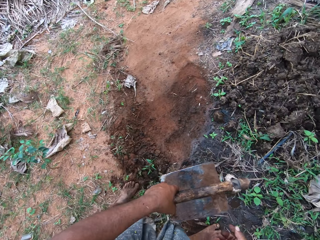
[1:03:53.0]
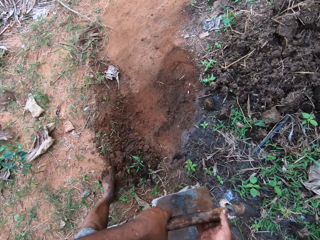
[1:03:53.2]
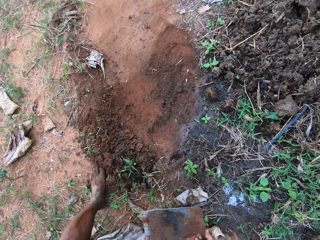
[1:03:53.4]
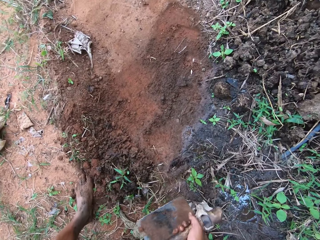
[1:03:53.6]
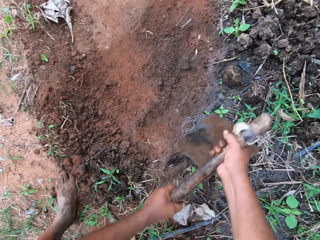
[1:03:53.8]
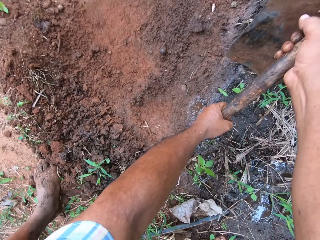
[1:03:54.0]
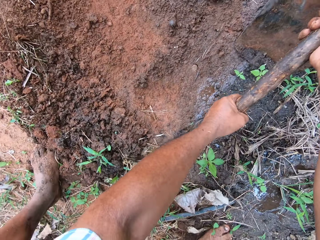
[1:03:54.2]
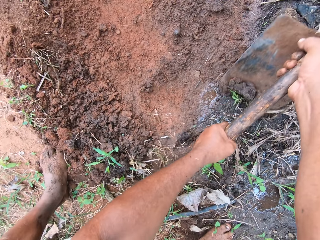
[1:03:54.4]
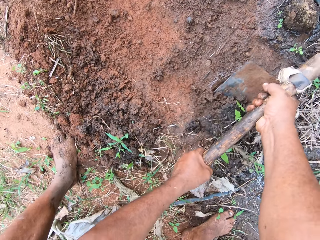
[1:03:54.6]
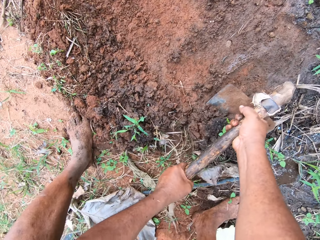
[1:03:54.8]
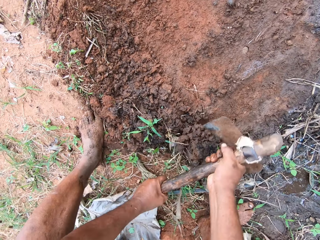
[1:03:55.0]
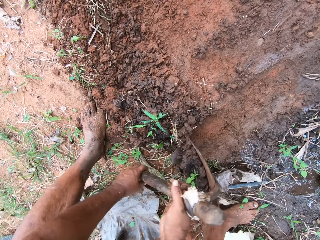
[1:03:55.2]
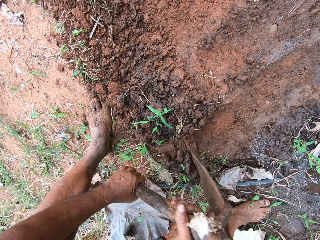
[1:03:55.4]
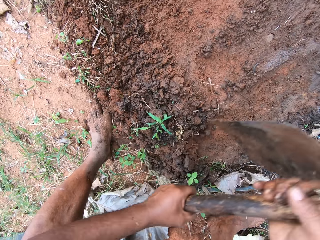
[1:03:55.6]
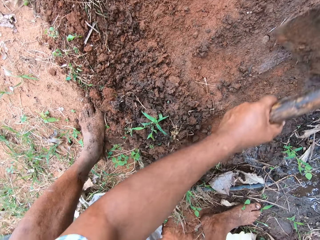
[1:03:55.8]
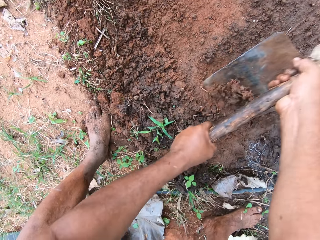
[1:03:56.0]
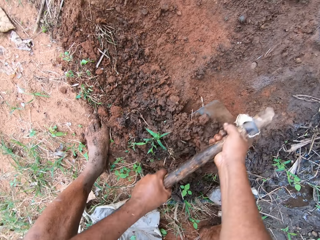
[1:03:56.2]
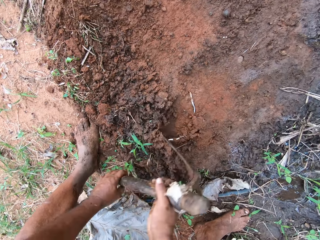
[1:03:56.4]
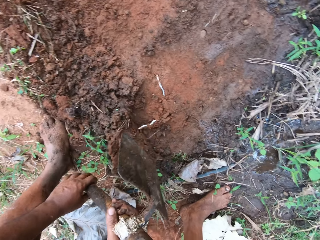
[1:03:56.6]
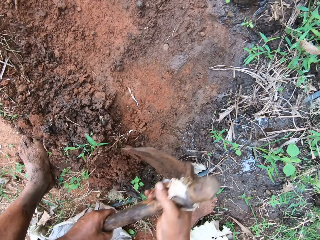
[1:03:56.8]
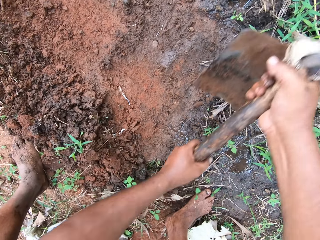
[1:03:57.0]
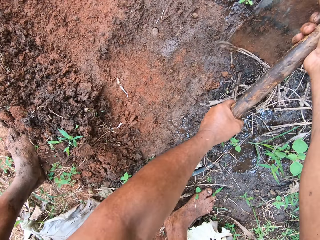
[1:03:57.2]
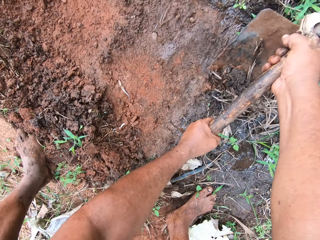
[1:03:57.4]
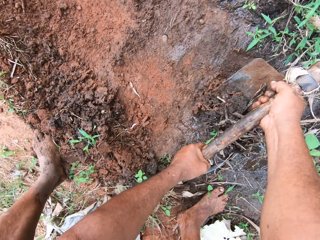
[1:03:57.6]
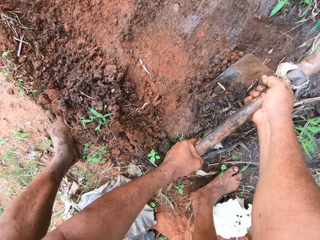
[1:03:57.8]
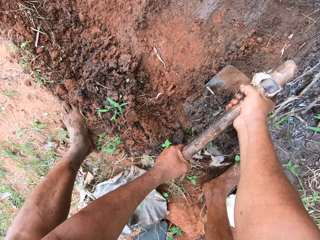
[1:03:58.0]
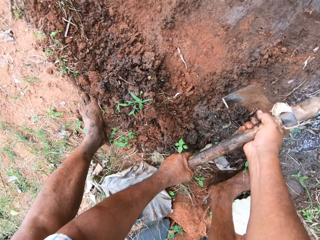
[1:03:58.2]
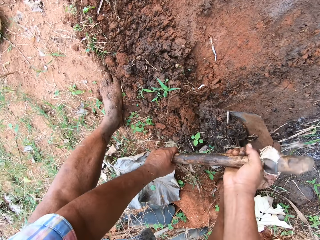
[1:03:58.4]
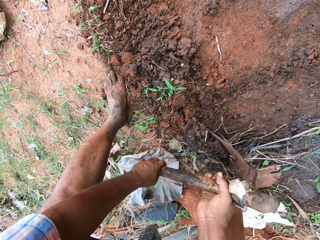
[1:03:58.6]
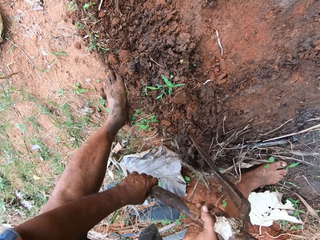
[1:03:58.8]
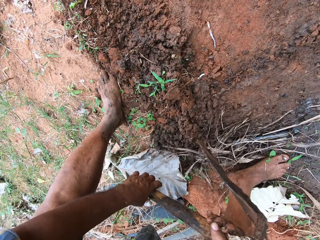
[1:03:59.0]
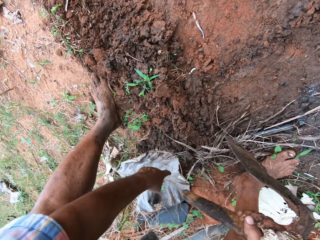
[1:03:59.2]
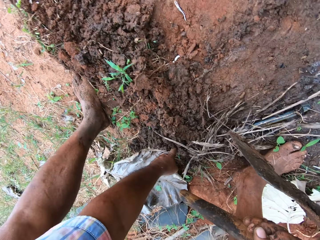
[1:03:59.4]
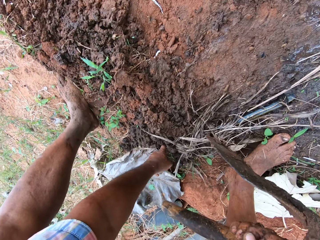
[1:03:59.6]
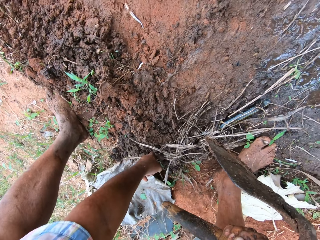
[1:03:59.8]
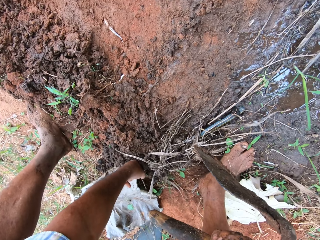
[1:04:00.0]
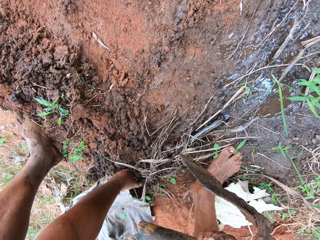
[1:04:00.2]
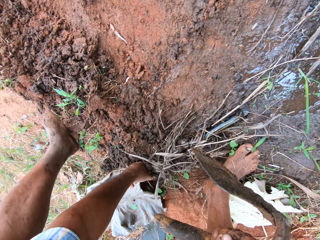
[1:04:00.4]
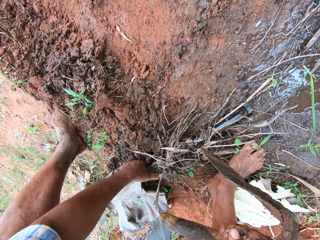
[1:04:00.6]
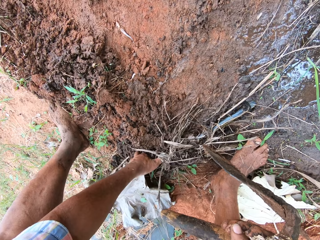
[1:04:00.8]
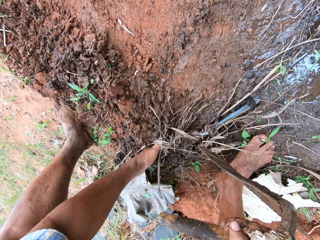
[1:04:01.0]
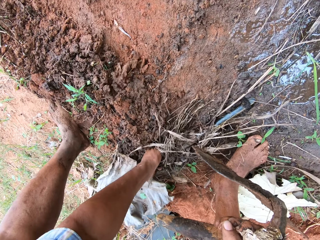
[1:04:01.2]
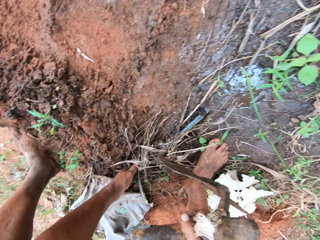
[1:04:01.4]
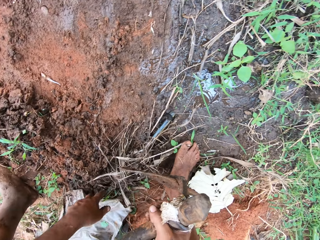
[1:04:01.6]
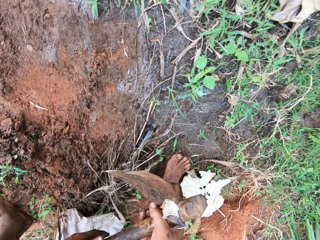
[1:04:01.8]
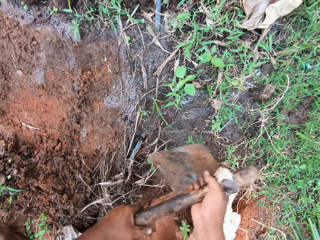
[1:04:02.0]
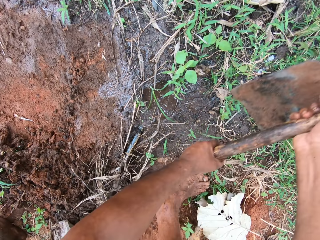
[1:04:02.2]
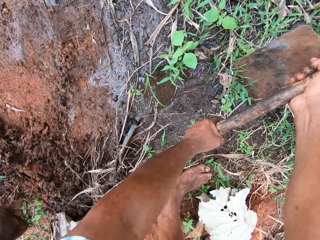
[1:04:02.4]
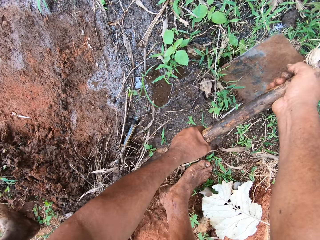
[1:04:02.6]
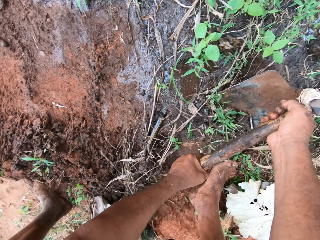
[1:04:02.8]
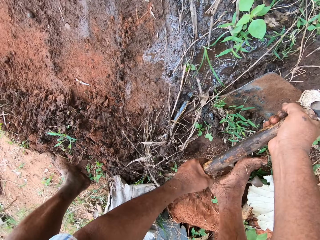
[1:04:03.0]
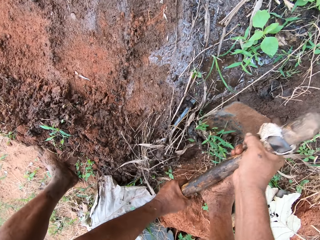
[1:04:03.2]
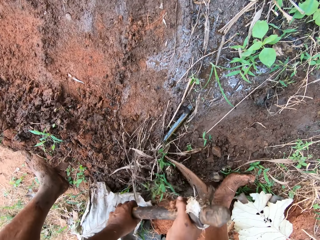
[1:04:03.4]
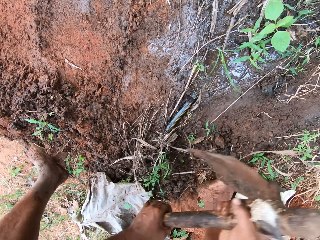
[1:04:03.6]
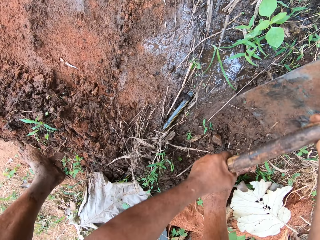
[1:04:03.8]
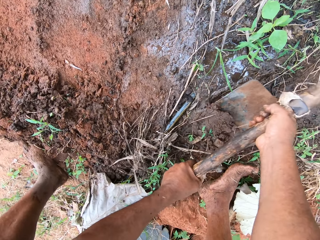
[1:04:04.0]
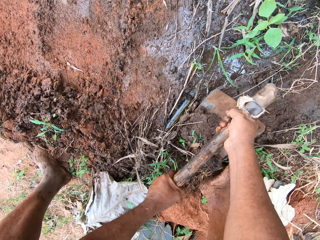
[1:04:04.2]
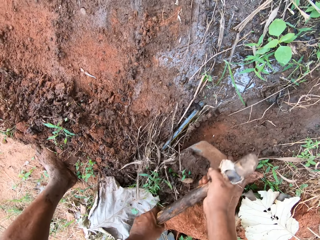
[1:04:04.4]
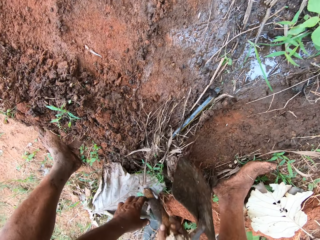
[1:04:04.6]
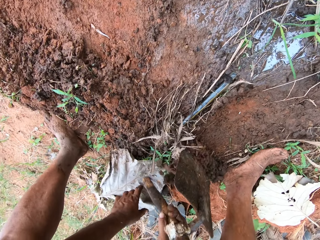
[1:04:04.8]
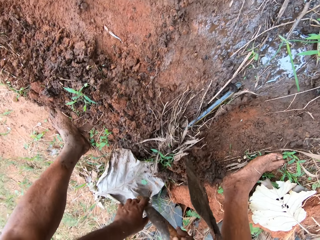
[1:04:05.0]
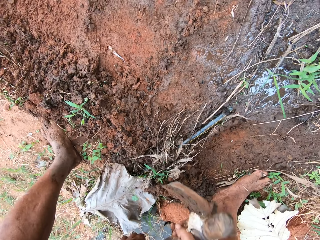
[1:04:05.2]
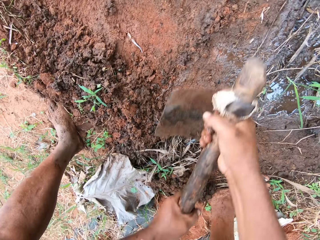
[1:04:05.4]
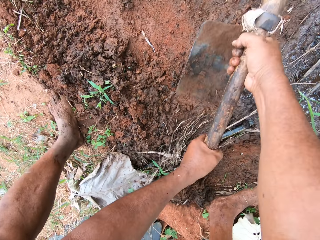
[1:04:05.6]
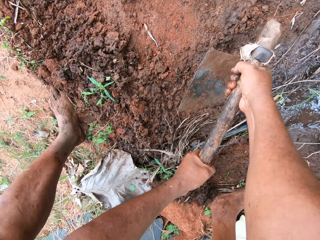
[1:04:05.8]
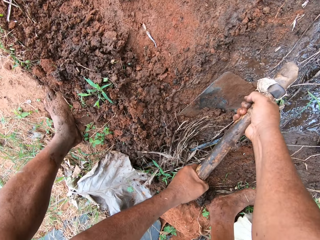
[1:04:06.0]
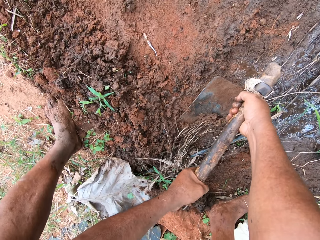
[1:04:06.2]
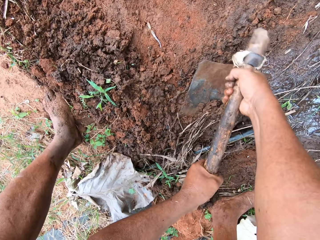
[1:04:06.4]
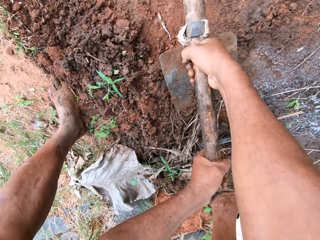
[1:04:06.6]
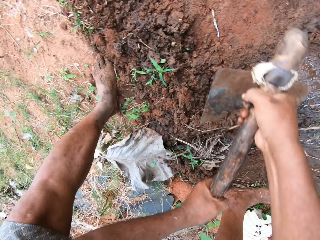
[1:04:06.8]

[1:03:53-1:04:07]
The camera wearer scrapes the topsoil with the hoe. He digs with the hoe. He uproots a grass with his hand. He lifts the hose pipe. He scrapes the topsoil with the hoe and digs with the hoe.

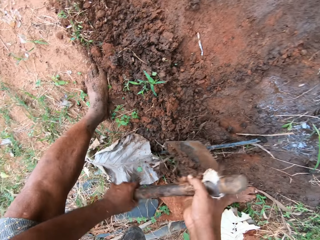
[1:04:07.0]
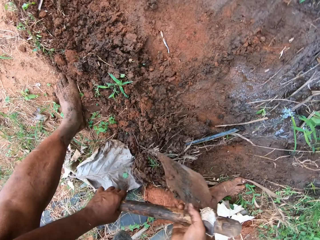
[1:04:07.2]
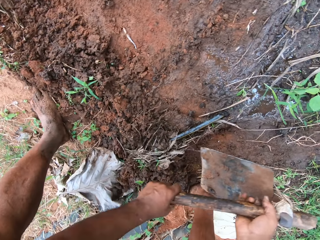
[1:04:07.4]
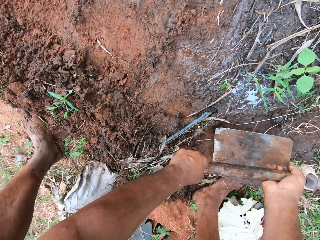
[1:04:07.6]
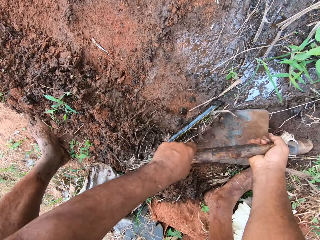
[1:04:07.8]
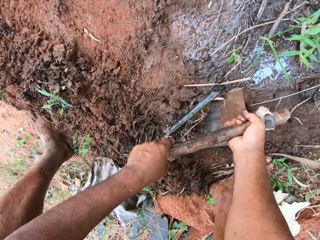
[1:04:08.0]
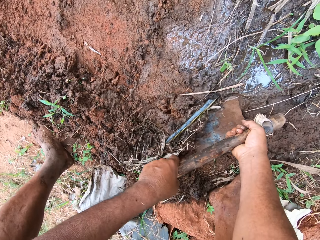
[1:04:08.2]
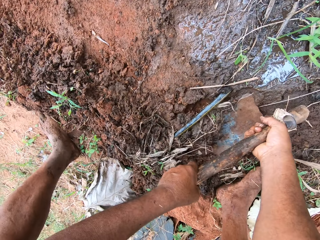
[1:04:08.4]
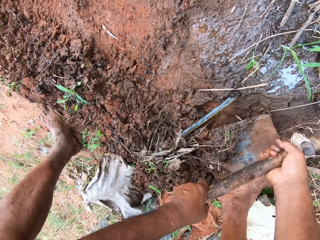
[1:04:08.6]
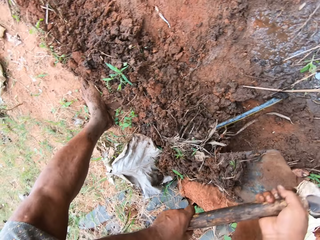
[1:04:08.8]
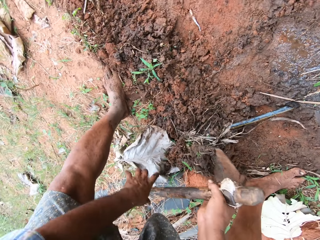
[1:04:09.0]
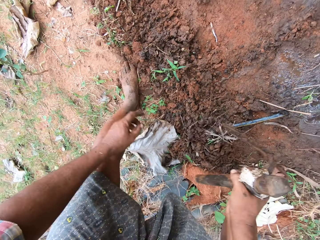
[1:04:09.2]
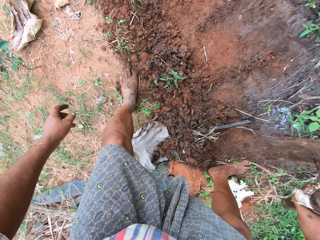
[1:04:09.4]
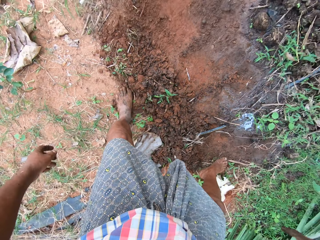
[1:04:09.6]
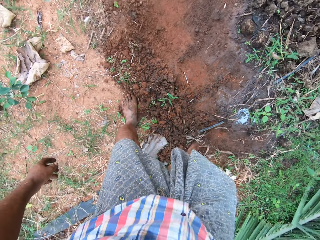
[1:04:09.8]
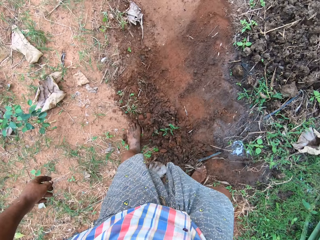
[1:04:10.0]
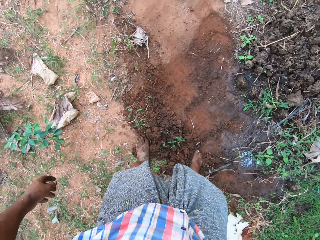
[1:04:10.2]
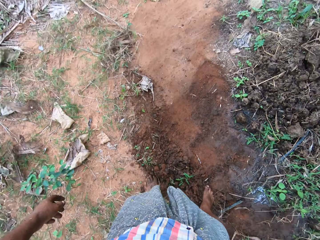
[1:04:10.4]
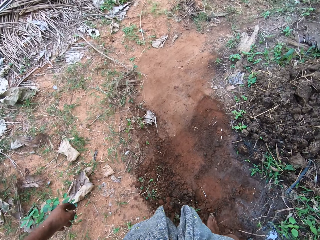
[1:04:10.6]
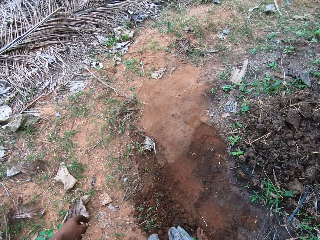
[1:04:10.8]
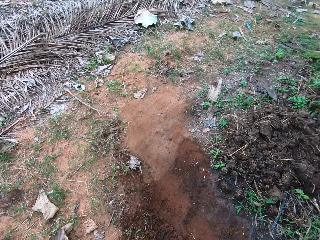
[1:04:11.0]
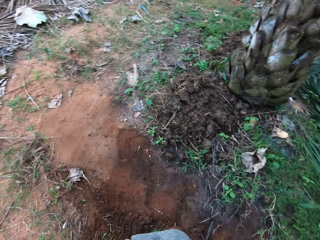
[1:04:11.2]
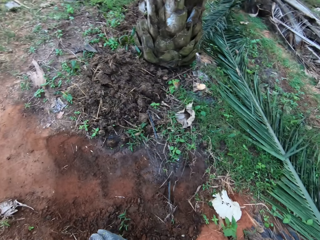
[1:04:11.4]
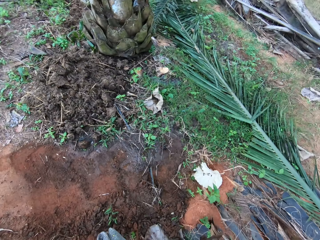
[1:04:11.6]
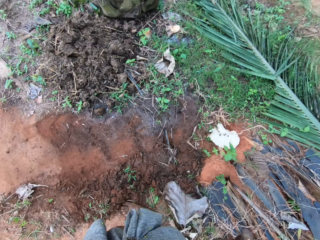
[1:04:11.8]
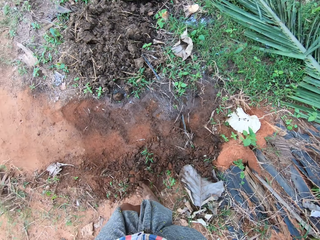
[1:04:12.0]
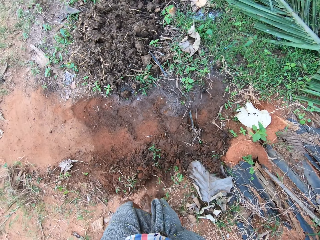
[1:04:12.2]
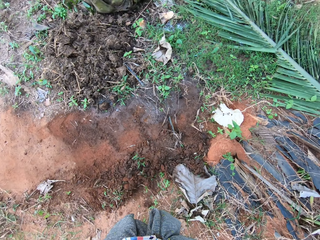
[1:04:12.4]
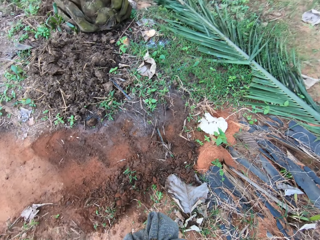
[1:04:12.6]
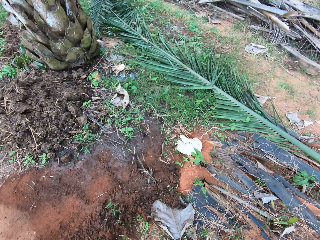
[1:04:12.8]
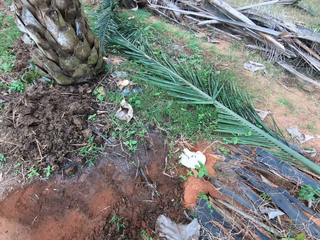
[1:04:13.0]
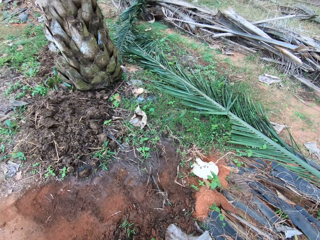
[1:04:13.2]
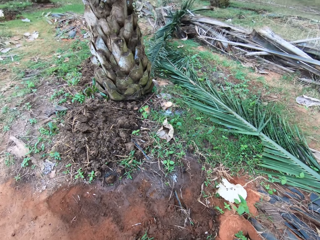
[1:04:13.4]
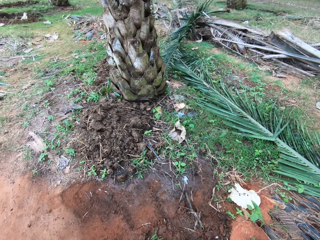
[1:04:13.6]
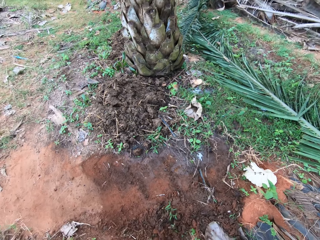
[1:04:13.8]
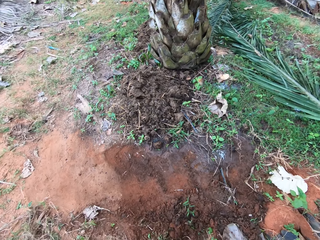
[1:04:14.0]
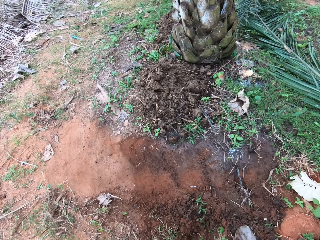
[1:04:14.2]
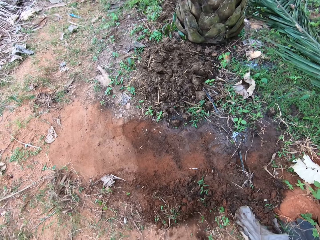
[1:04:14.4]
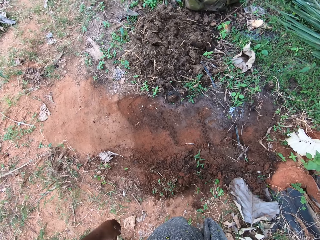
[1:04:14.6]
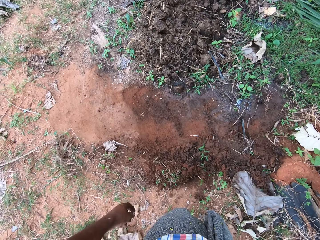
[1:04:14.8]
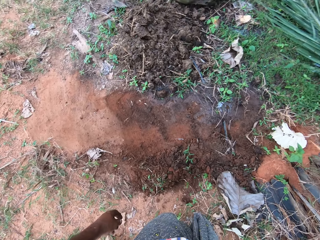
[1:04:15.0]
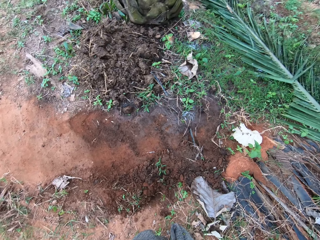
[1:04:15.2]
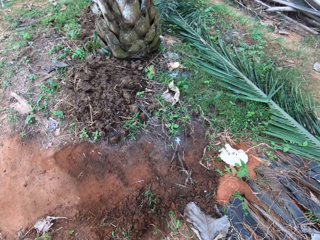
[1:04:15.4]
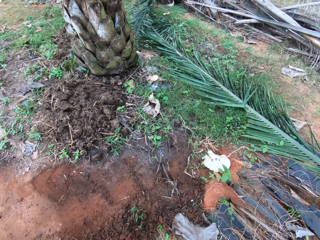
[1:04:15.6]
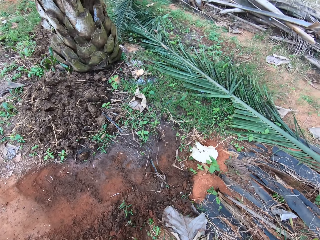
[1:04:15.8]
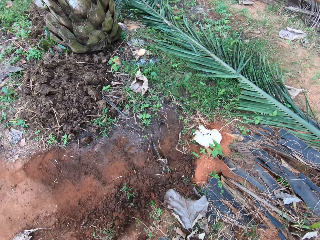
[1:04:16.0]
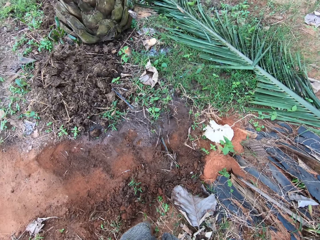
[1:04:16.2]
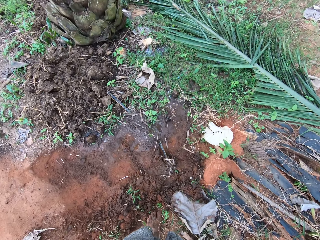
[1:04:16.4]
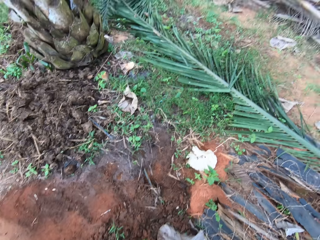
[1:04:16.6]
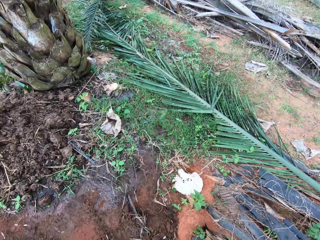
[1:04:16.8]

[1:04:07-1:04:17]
The camera wearer walks around the compound.
